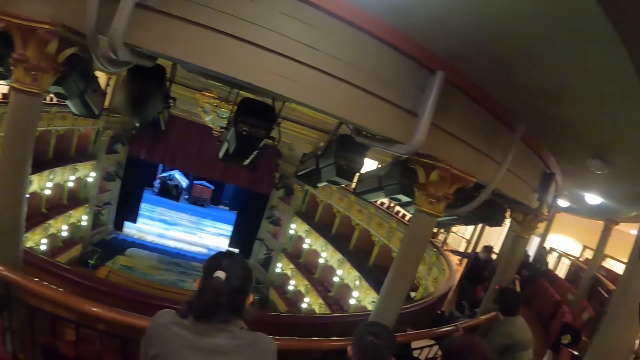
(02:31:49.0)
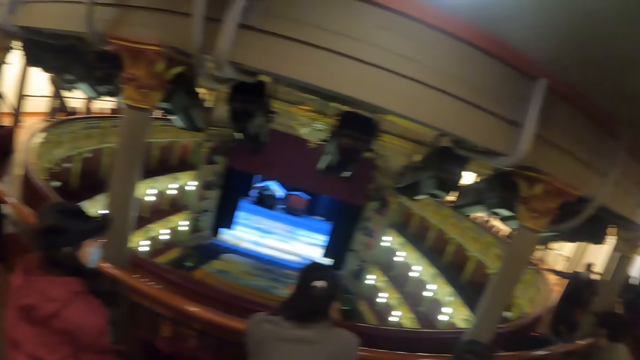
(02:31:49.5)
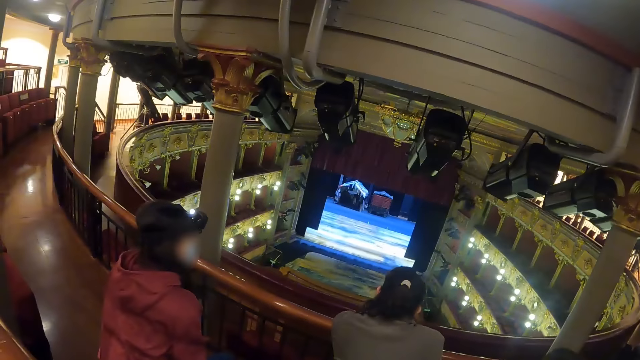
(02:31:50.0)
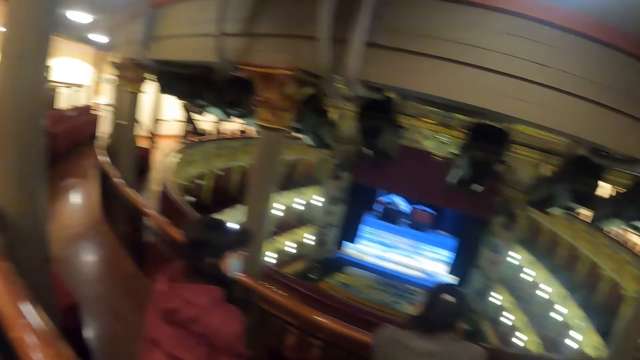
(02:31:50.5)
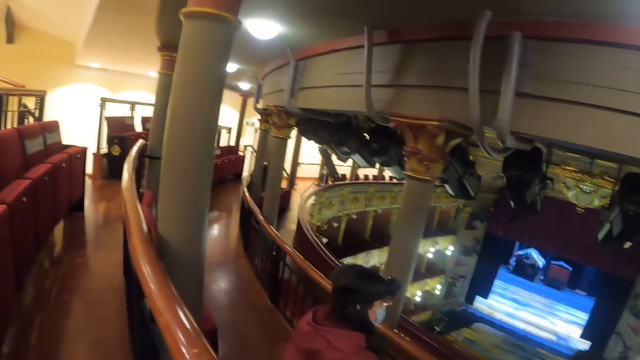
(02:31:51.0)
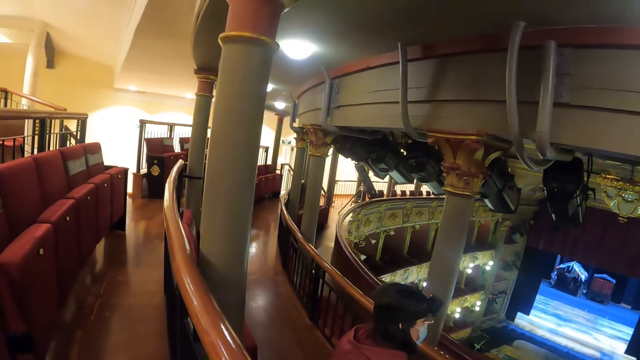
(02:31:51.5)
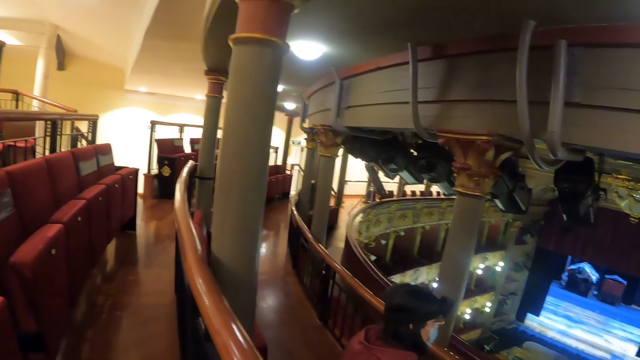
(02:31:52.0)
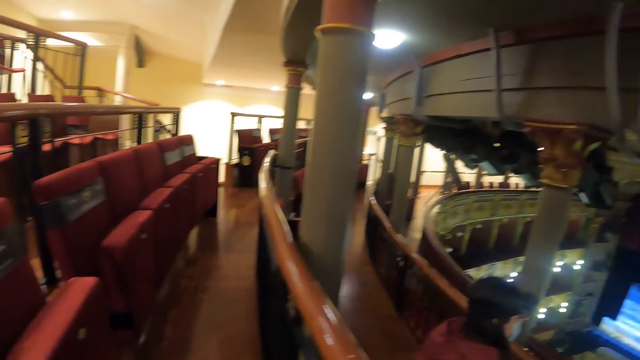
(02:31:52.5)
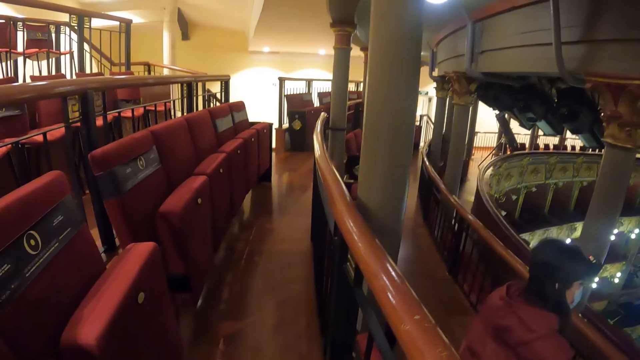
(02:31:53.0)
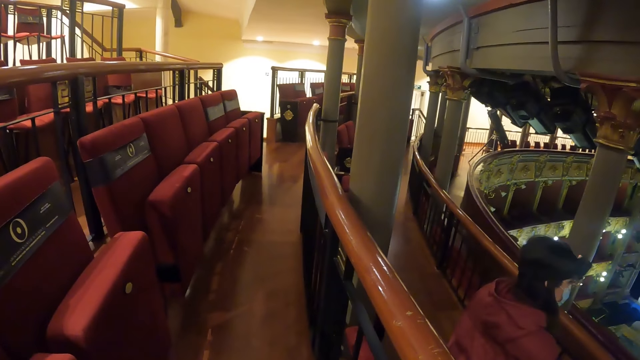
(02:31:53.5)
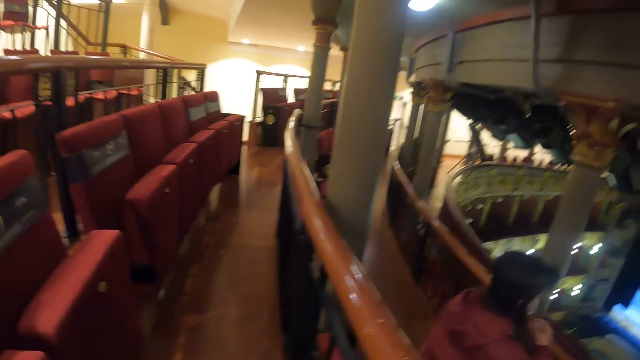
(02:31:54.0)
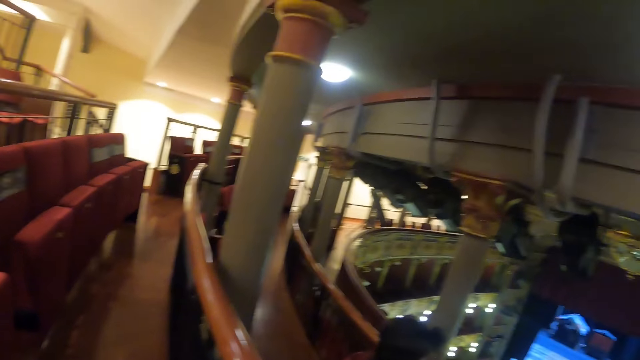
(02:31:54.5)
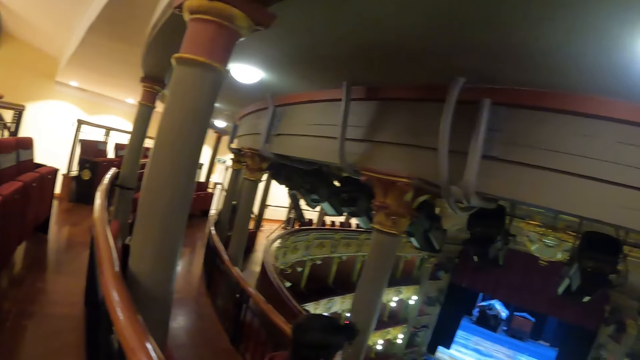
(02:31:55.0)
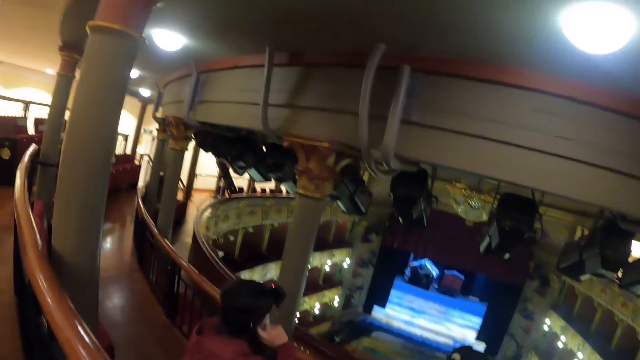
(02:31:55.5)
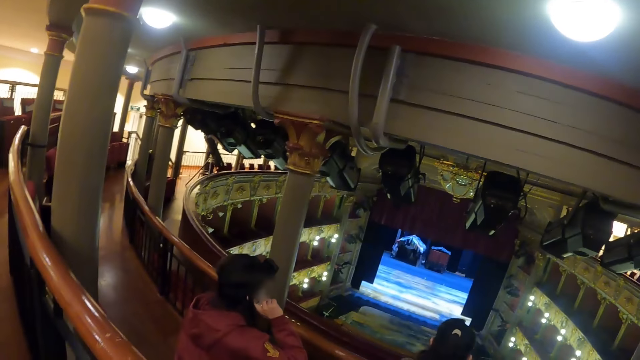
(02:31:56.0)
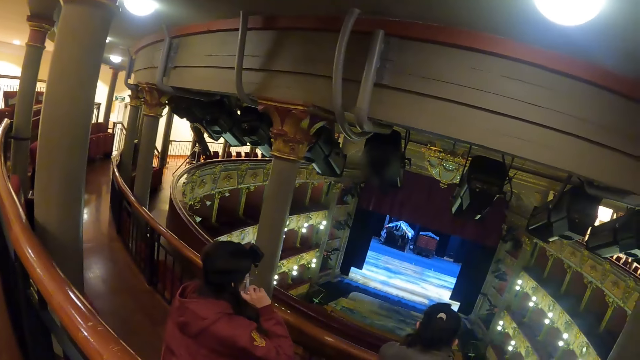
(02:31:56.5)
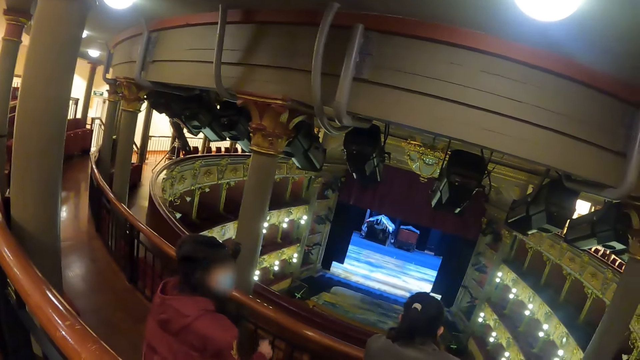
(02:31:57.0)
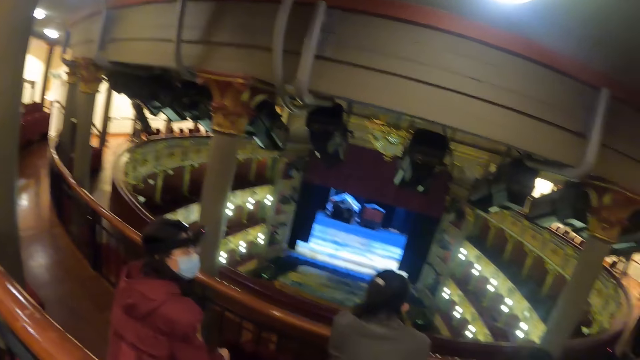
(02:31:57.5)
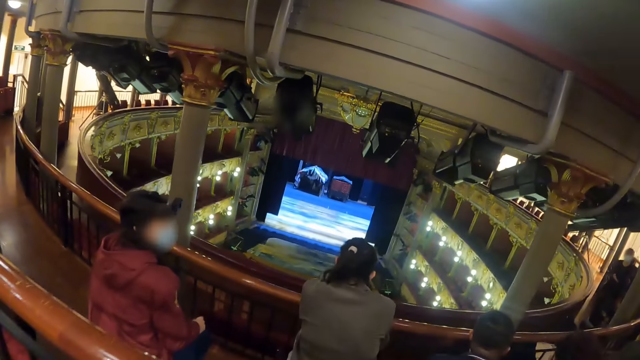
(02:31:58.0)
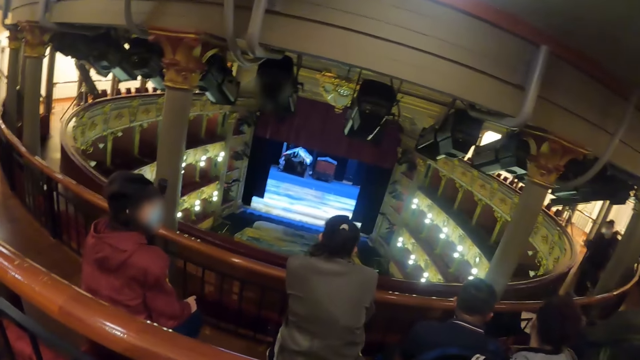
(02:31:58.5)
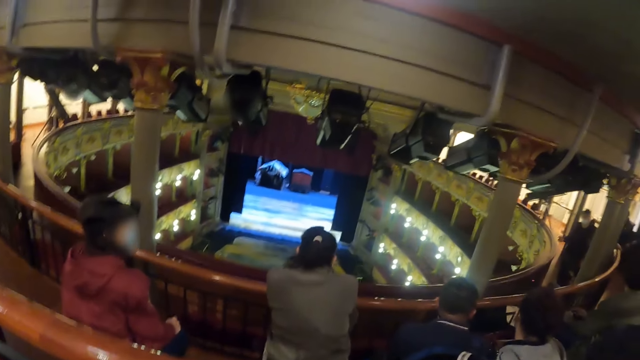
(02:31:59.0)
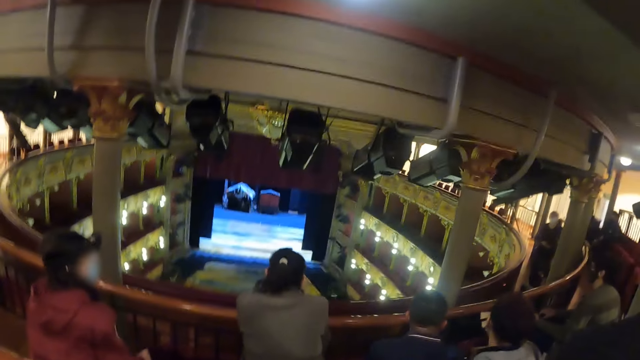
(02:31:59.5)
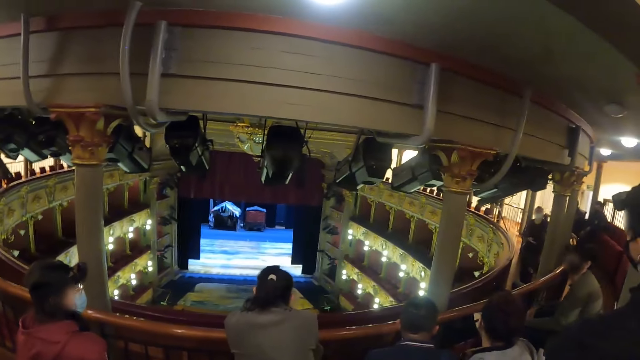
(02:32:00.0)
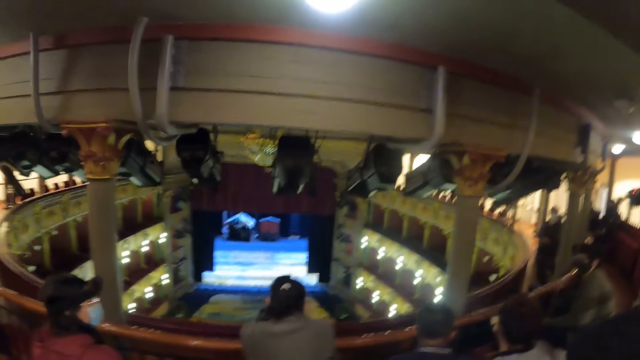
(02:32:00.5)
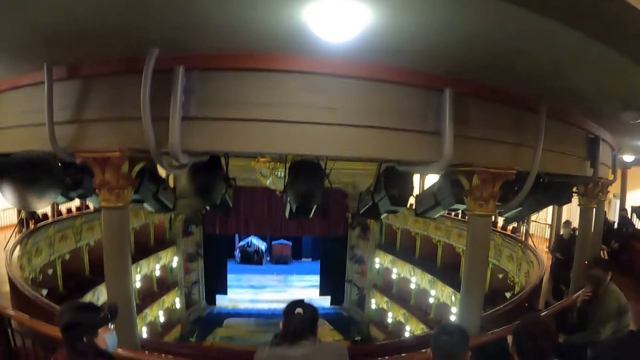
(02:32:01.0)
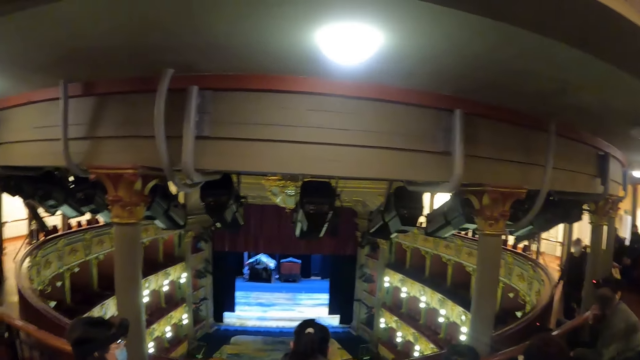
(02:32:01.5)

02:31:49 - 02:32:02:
The camera wearer looks around the arena. A man adjusts the face masks.

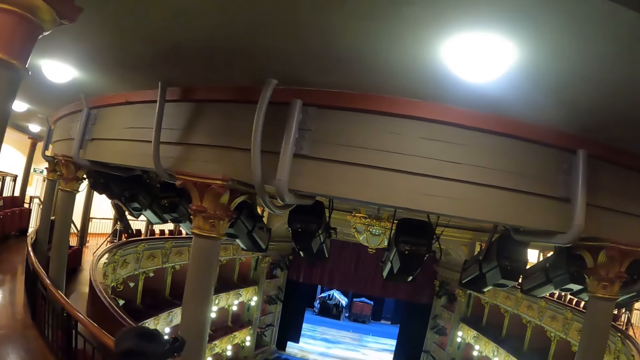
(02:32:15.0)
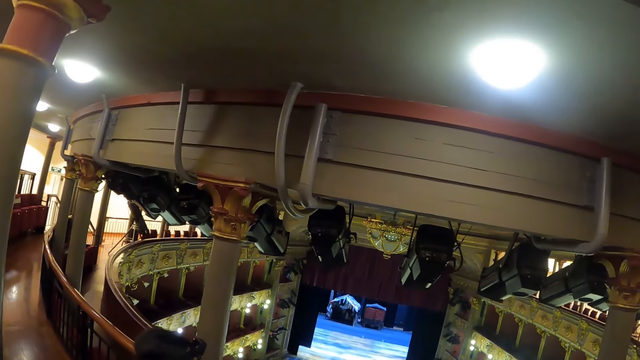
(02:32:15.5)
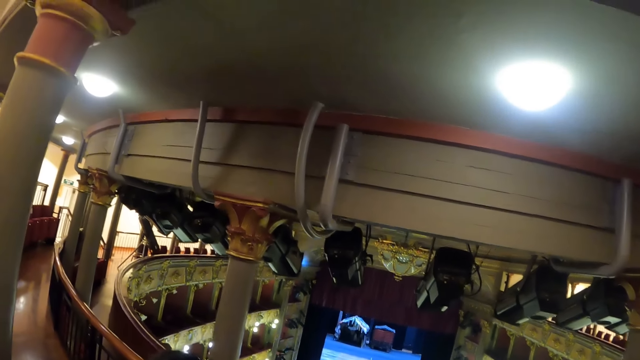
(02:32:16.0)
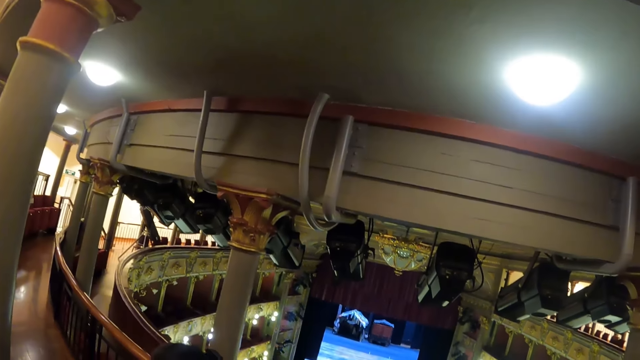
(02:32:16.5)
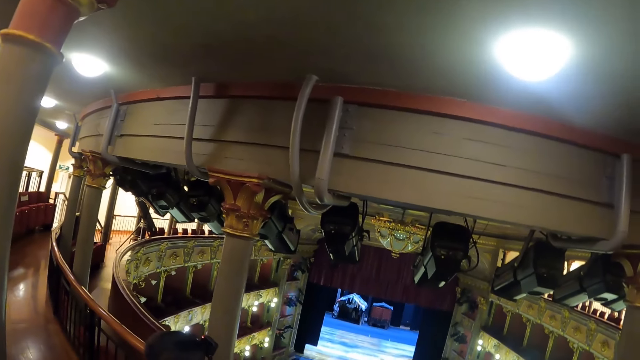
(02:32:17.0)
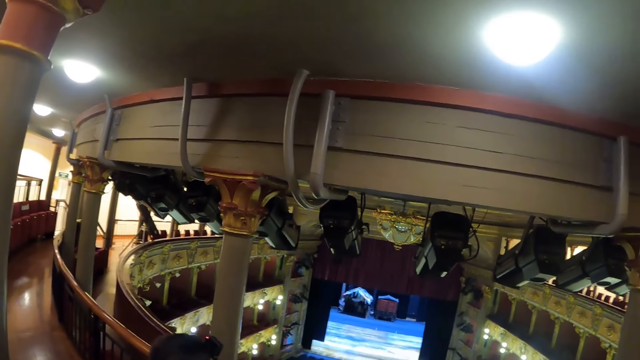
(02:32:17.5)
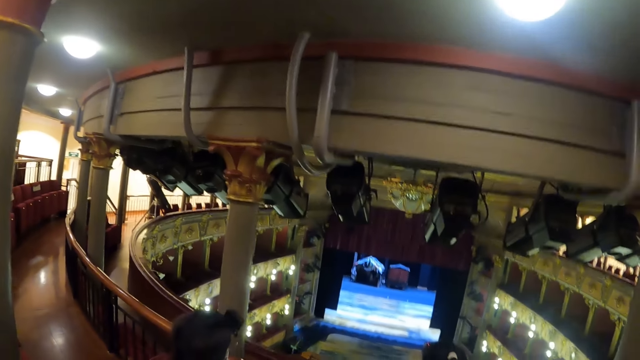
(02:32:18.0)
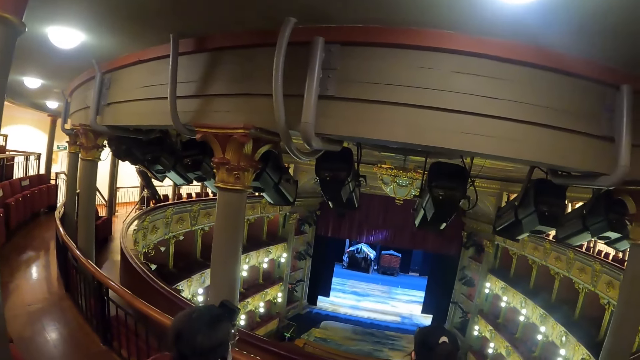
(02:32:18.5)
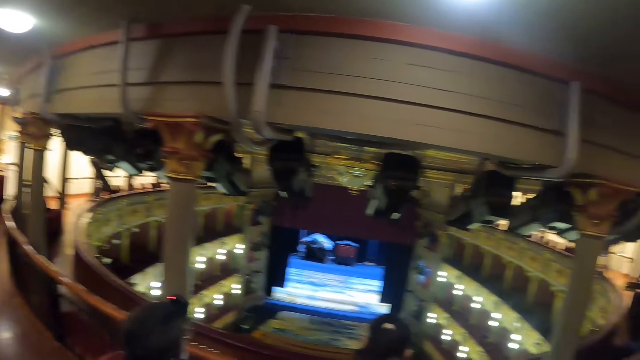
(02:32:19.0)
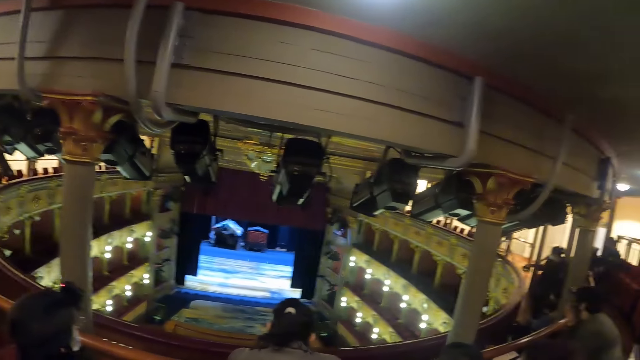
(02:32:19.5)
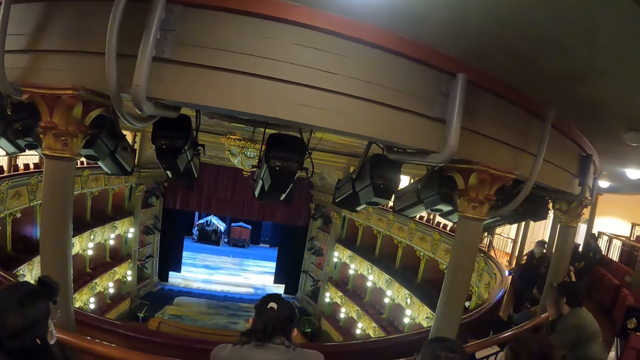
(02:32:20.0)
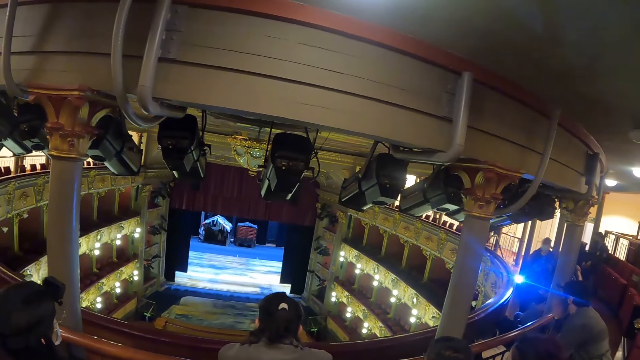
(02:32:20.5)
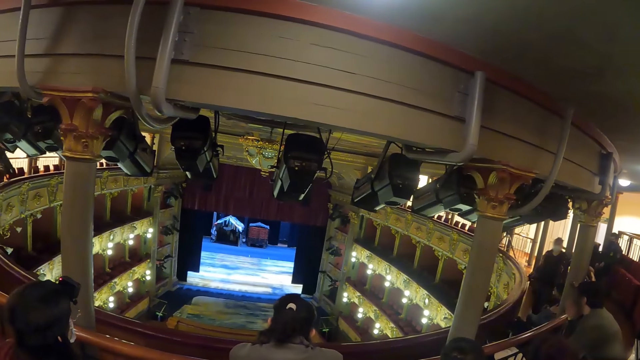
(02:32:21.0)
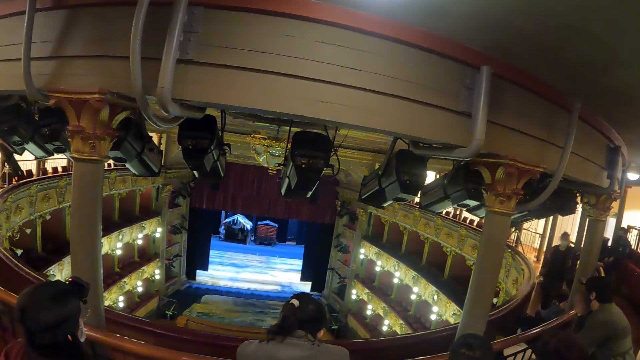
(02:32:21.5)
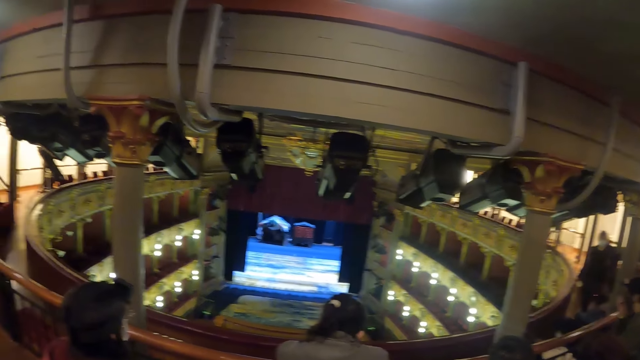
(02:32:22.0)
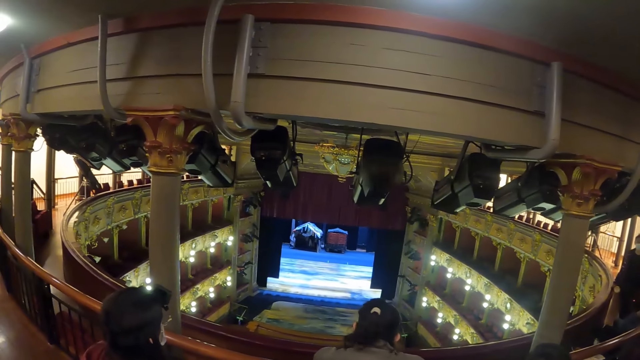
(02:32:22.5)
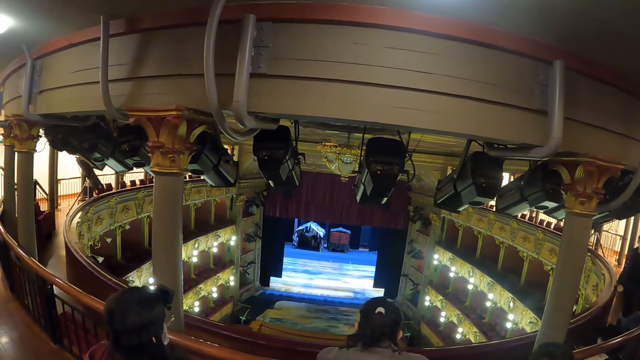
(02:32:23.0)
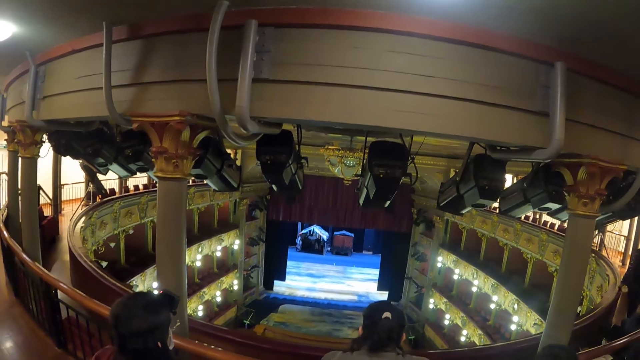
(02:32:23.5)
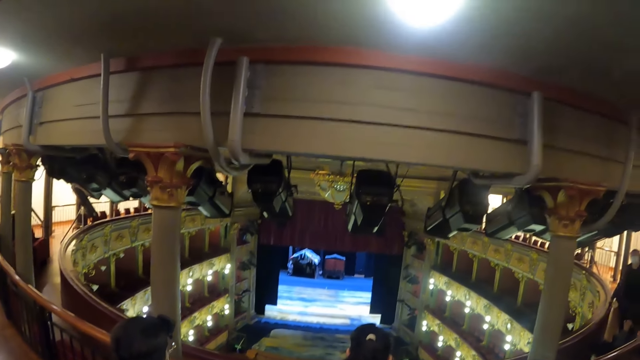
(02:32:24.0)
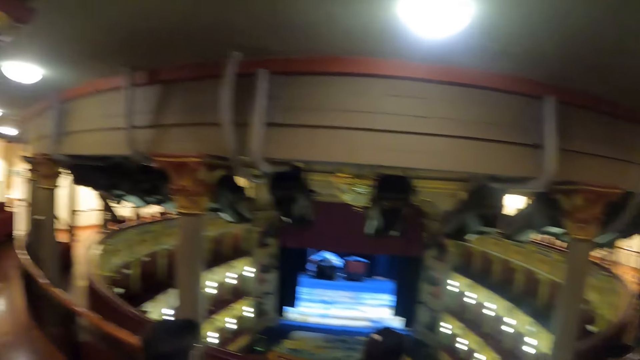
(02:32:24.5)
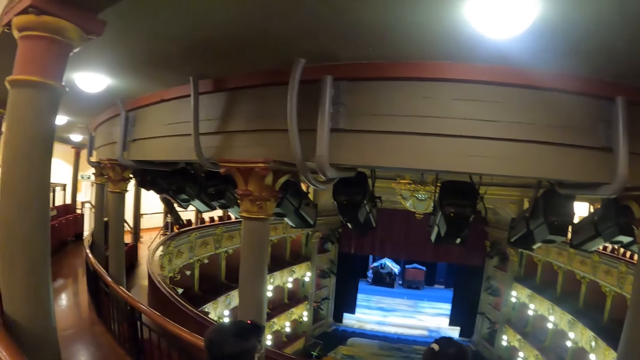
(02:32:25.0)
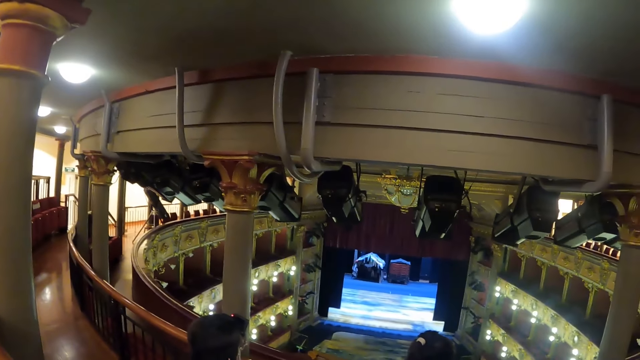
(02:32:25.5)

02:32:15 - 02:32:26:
A lady illuminates persons with a flashlight in the hall. The camera wearer looks around the arena.
